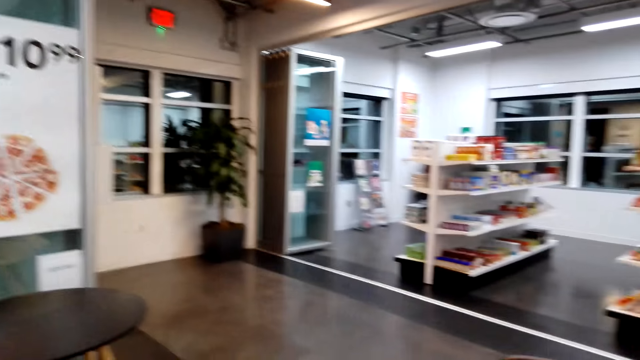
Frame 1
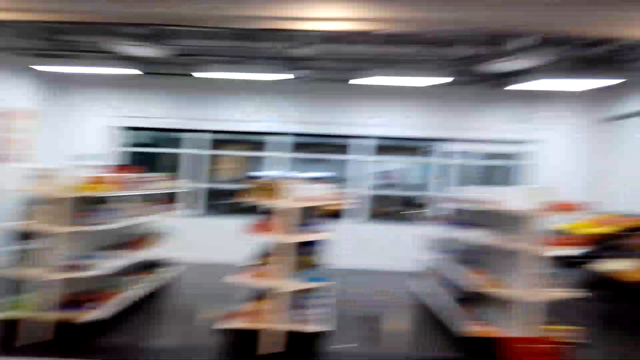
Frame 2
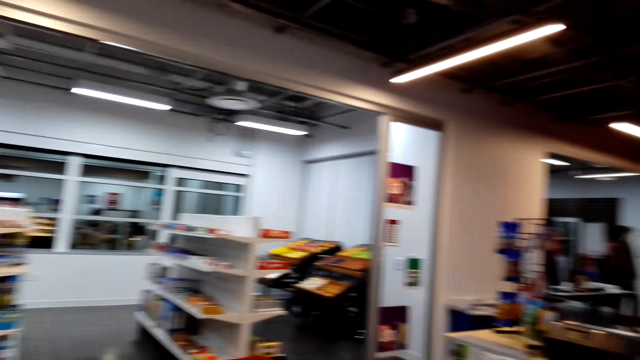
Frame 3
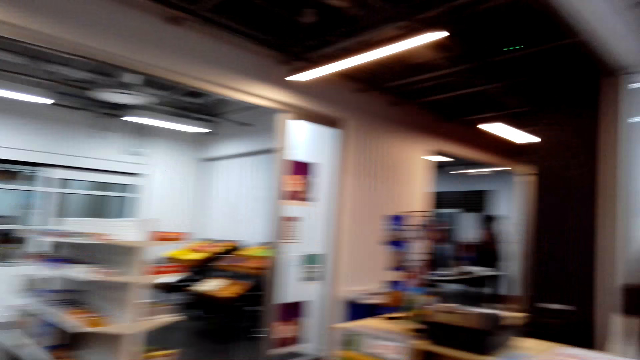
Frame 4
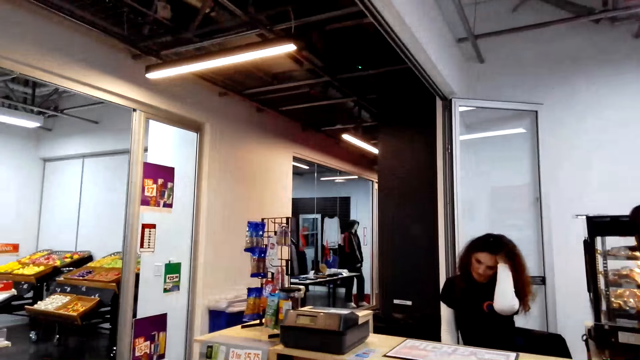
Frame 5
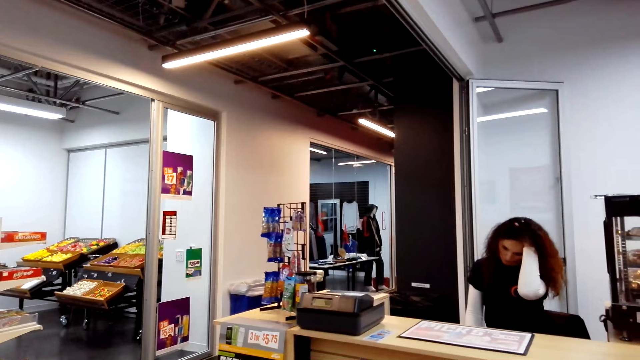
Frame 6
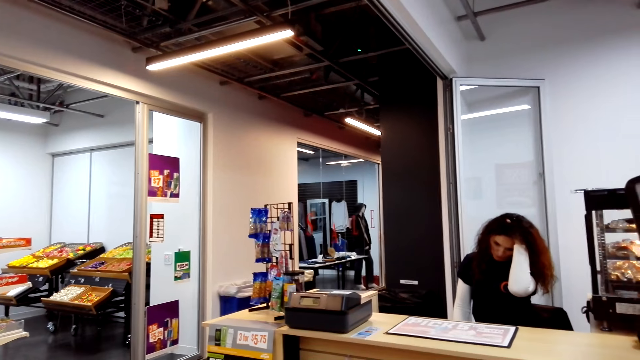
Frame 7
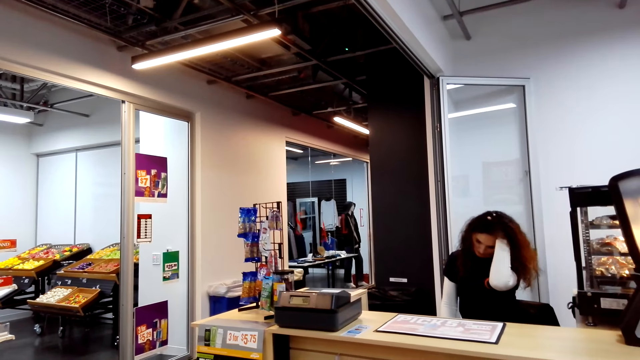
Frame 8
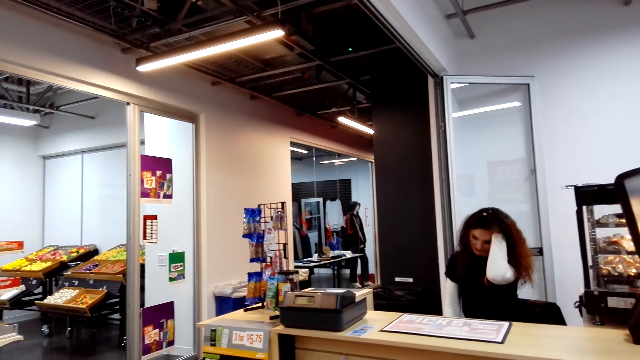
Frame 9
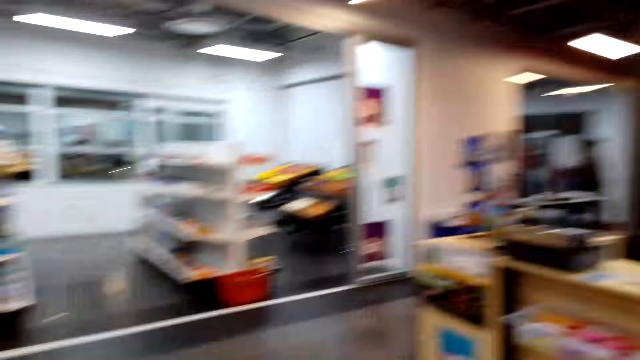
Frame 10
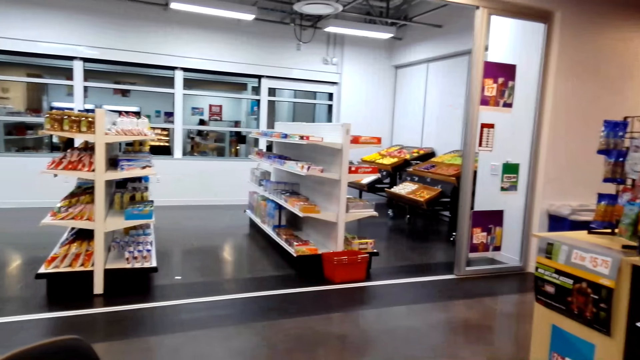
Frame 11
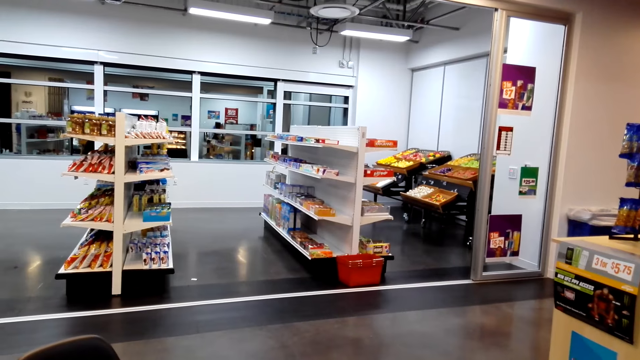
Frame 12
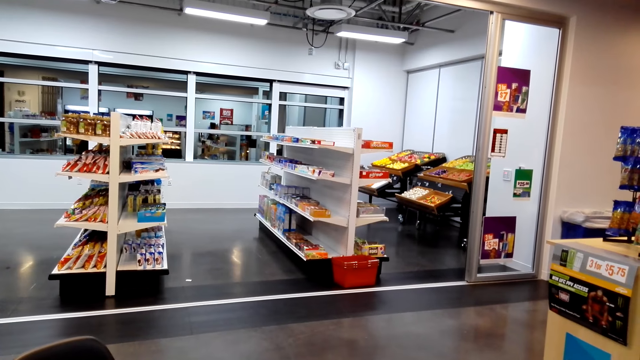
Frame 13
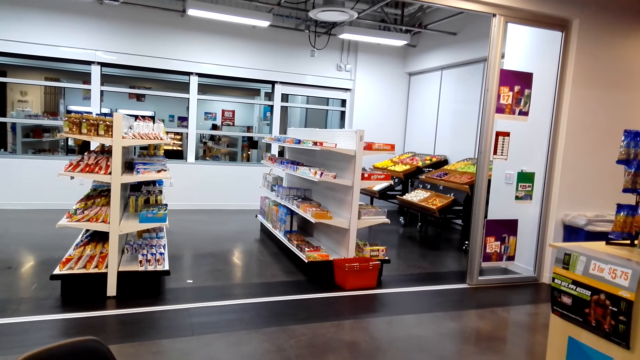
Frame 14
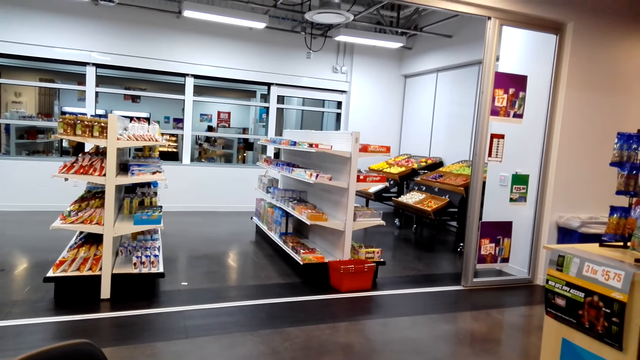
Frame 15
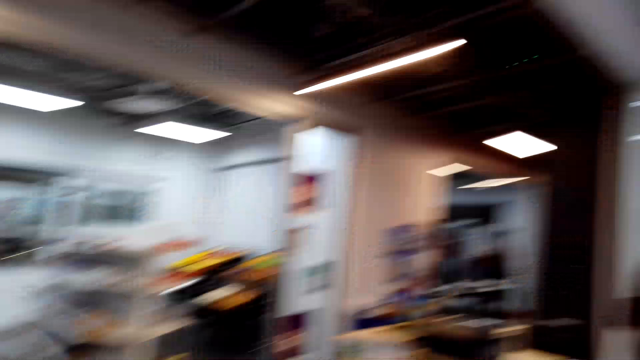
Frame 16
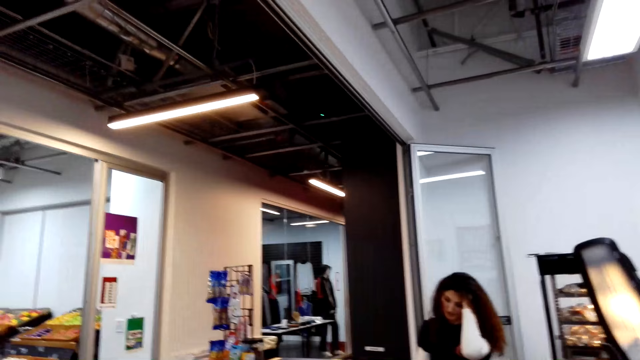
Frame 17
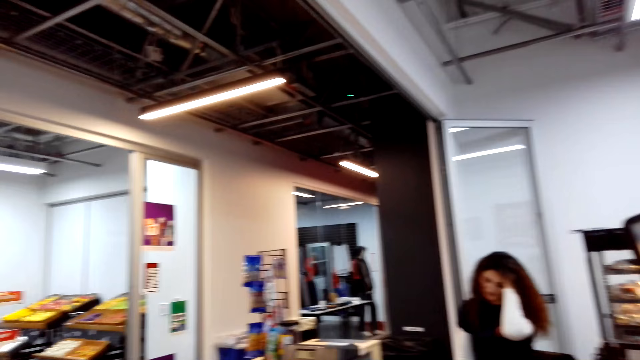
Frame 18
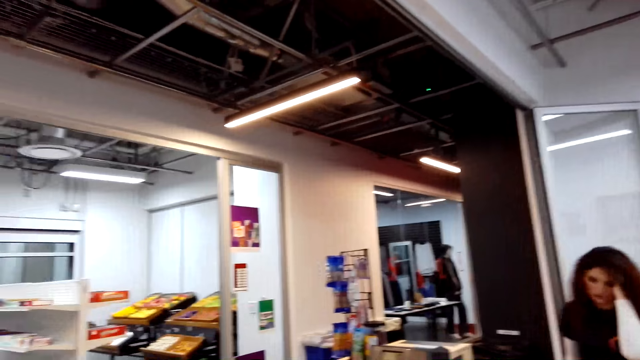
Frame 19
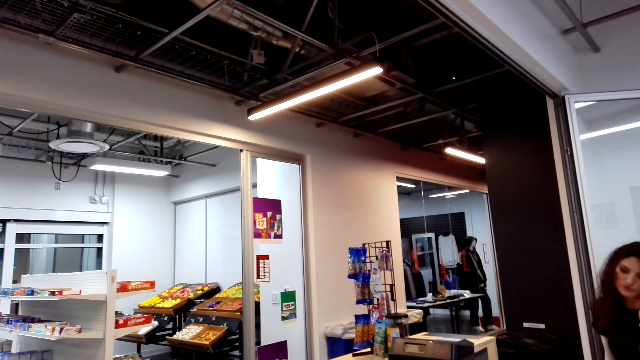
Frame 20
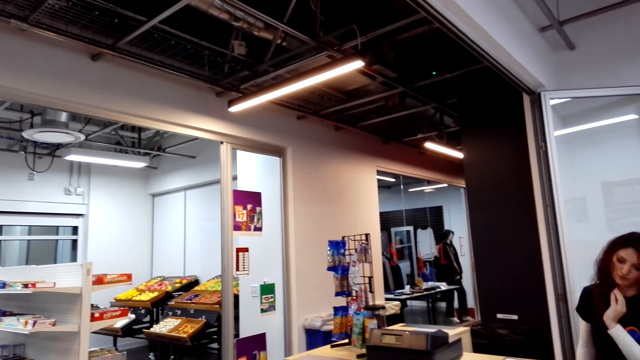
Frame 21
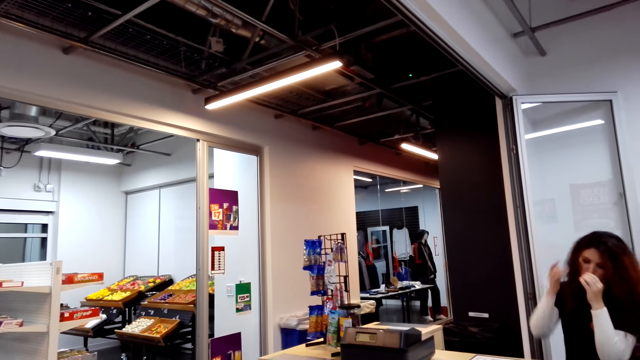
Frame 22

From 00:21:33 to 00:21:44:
A cashier scratches the head. The camera wearer looks at the cashier.

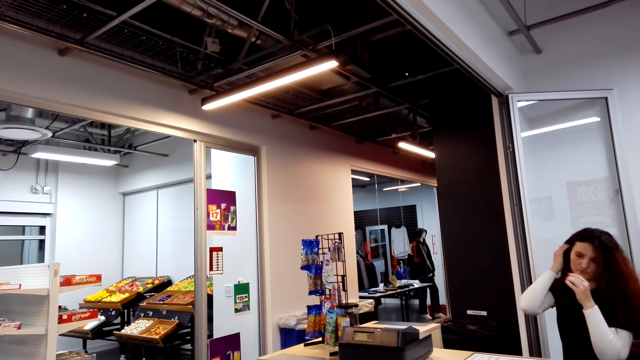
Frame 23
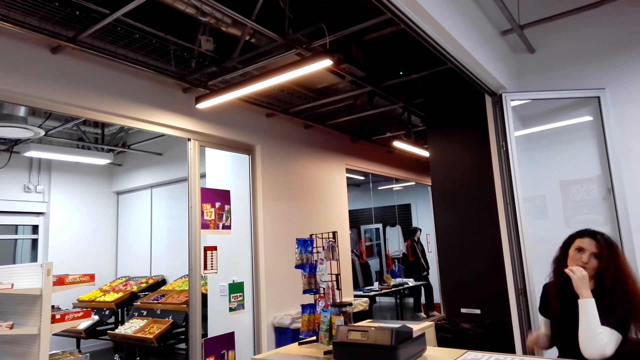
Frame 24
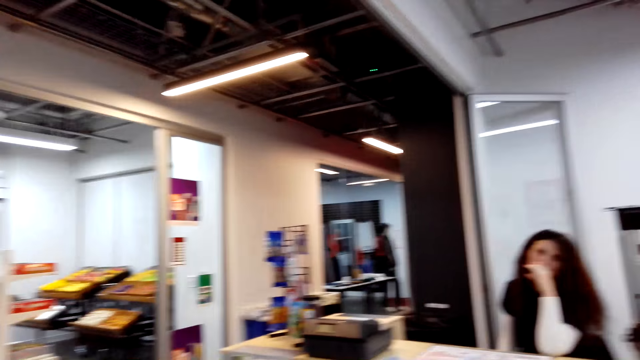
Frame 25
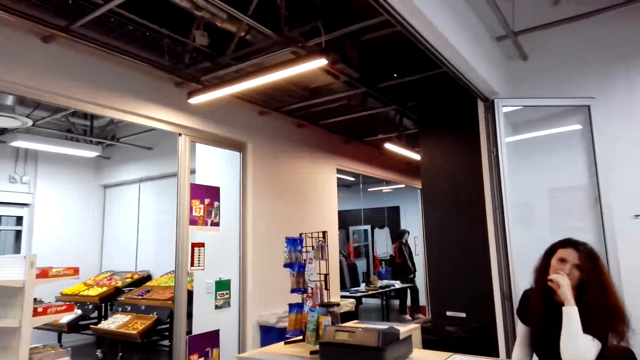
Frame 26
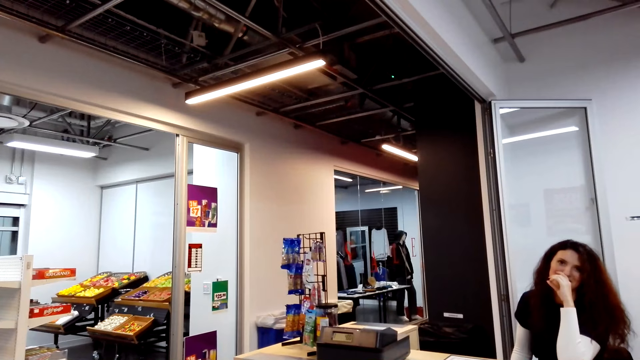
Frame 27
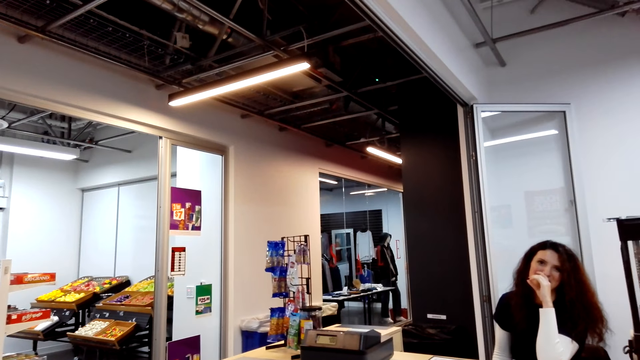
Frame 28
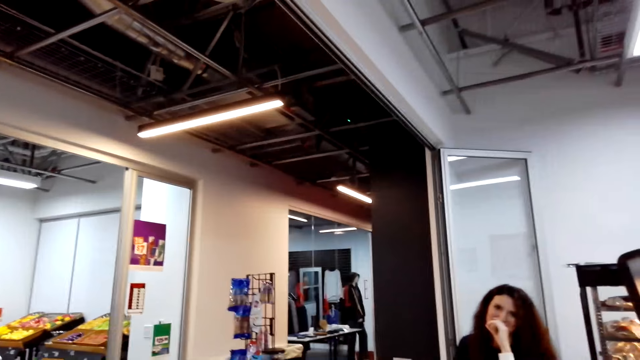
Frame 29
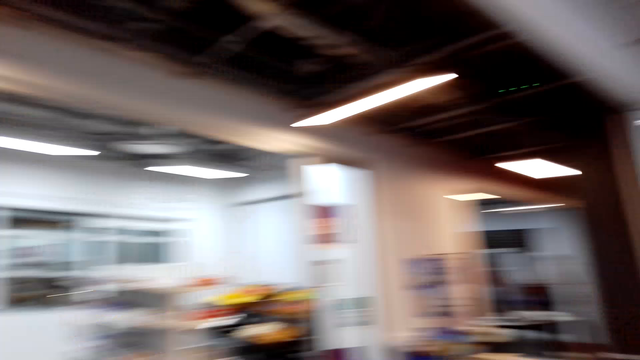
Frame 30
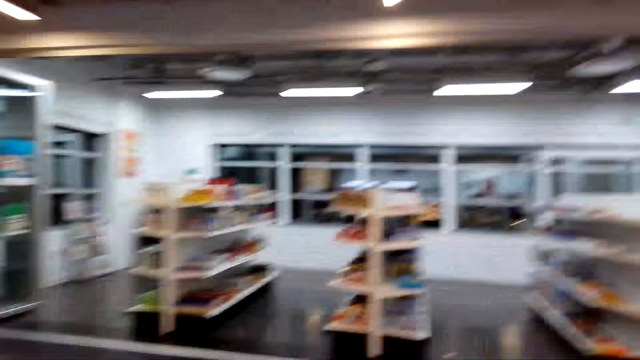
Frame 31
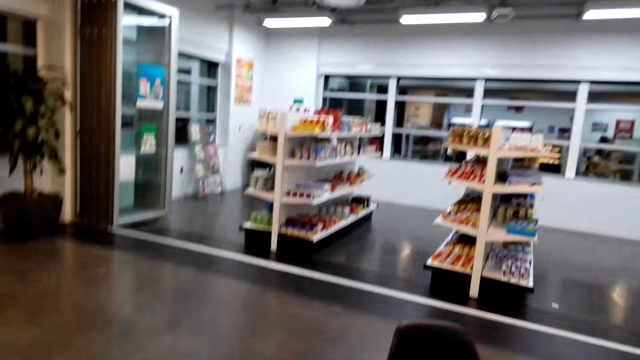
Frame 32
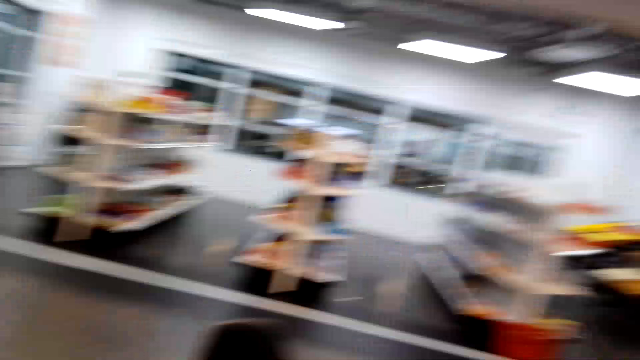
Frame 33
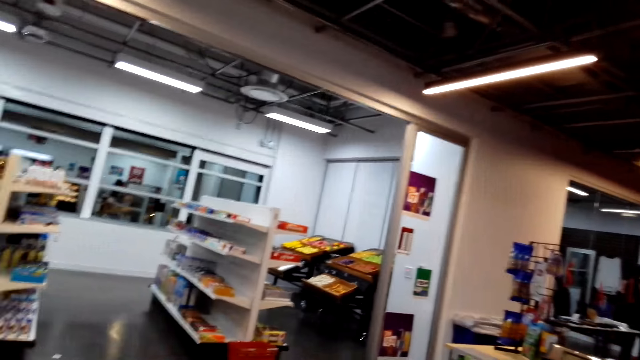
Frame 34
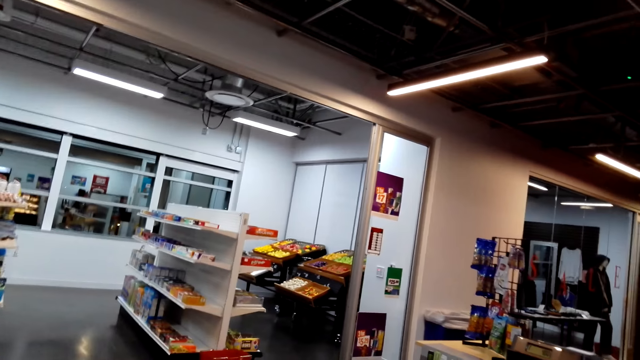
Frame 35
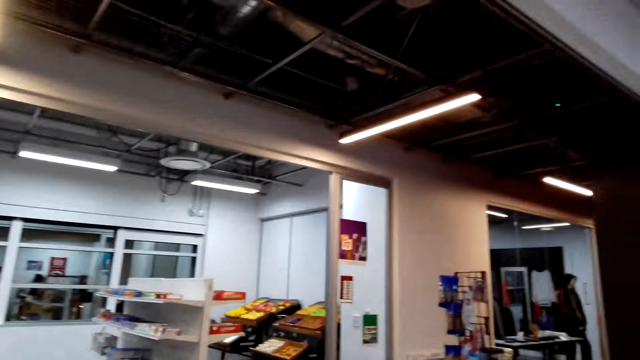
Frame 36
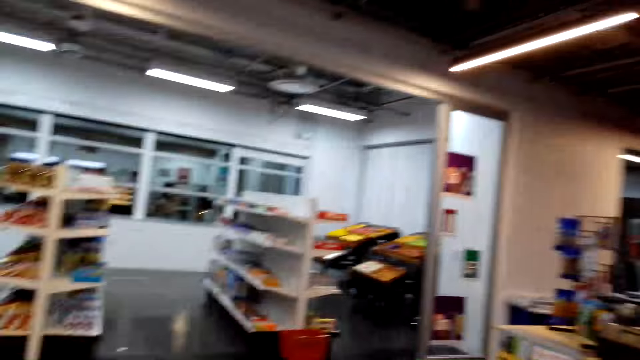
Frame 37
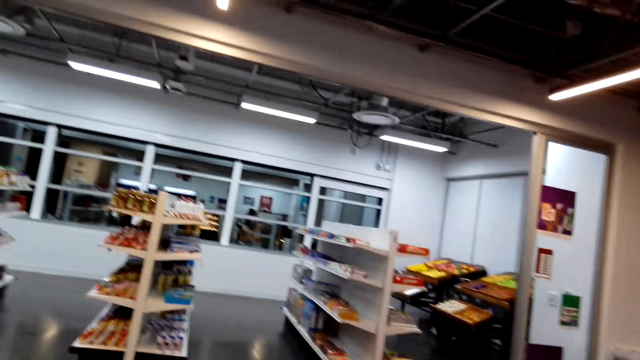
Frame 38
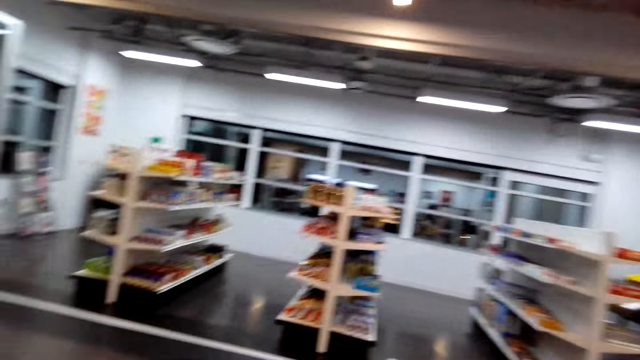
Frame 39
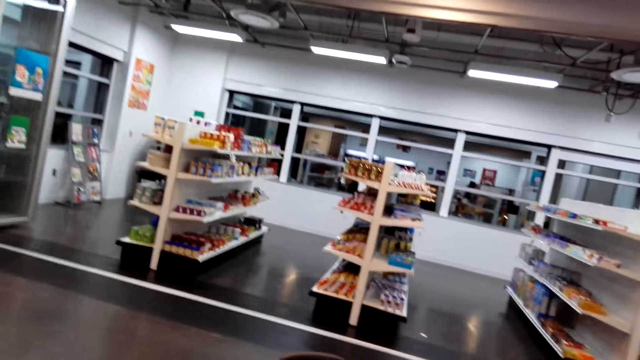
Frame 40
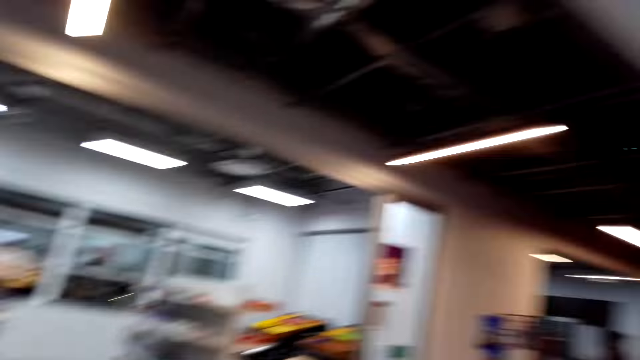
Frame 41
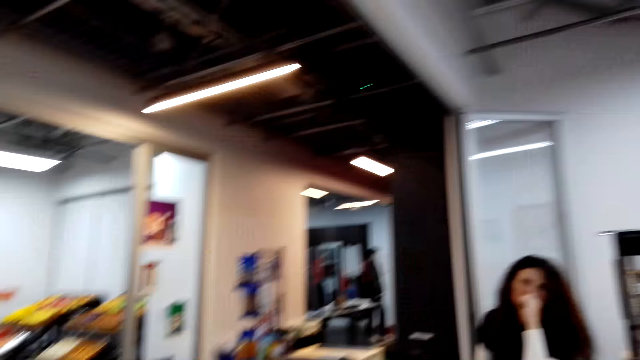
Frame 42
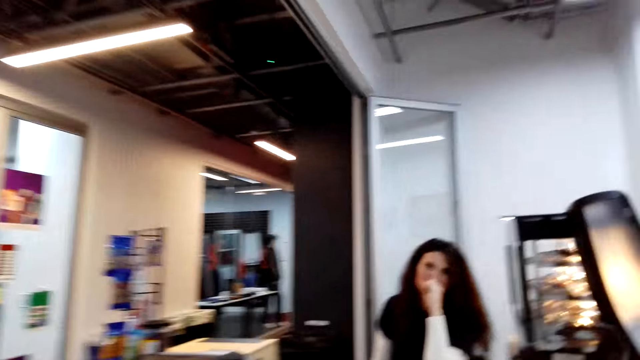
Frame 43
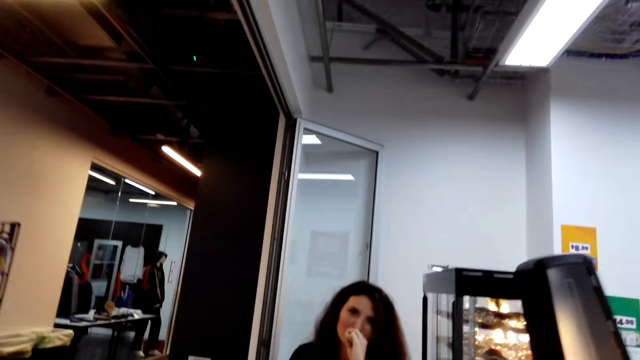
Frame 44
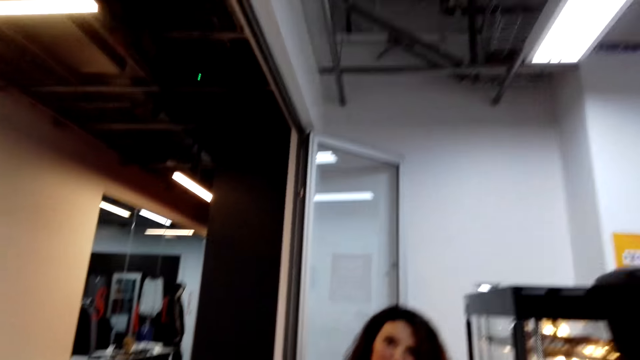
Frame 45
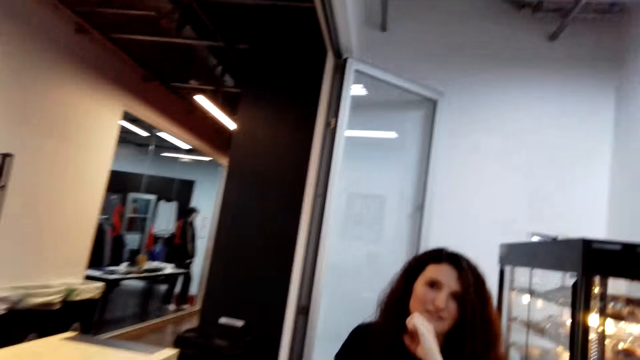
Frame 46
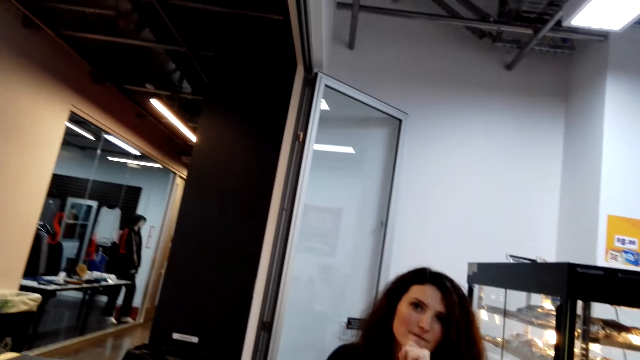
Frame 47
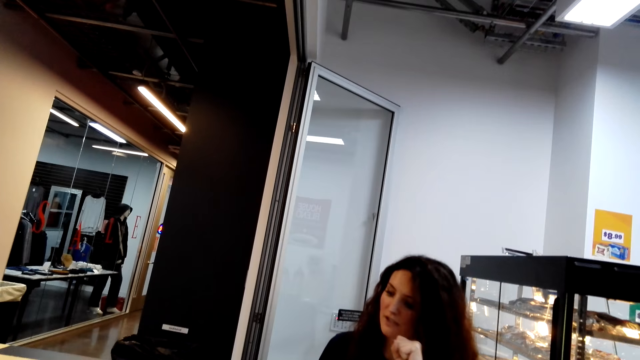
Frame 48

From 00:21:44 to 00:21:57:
The cashier fixes the hair. The cashier talks to the camera wearer. The camera wearer looks around. They walk around the shop. They walk.
